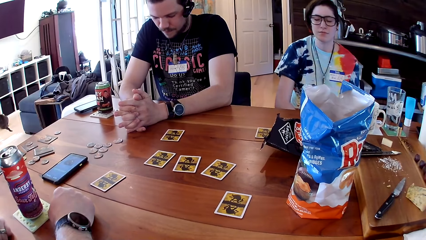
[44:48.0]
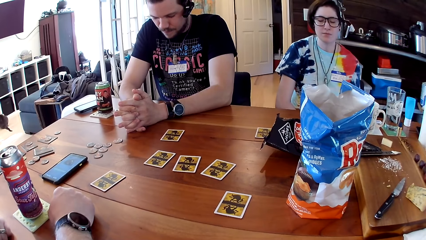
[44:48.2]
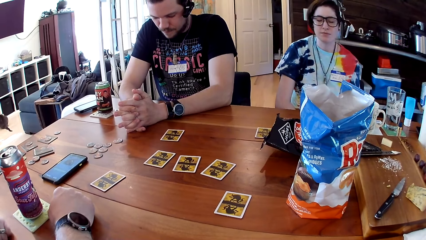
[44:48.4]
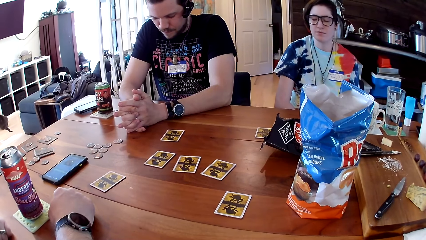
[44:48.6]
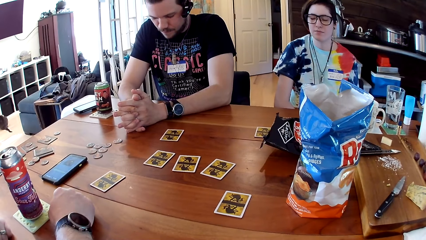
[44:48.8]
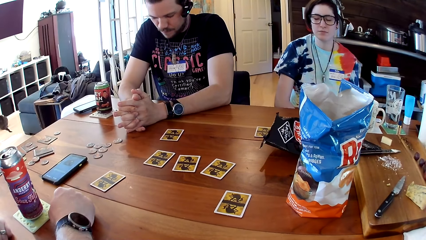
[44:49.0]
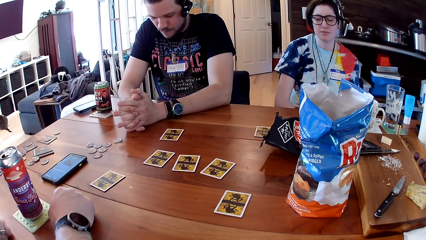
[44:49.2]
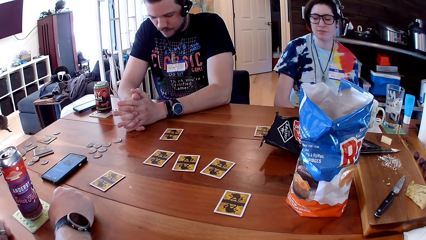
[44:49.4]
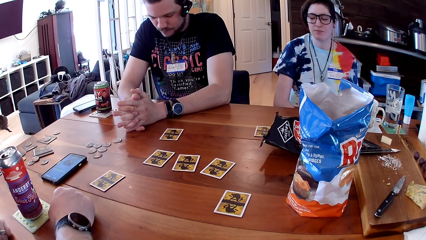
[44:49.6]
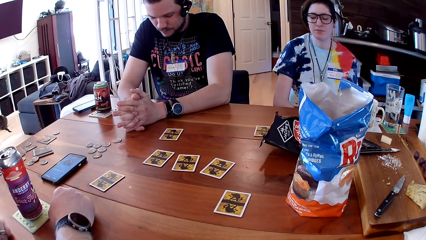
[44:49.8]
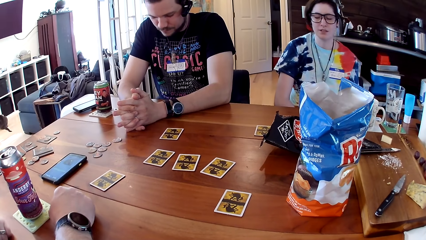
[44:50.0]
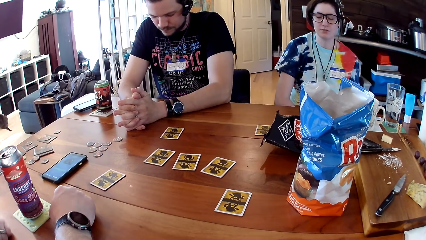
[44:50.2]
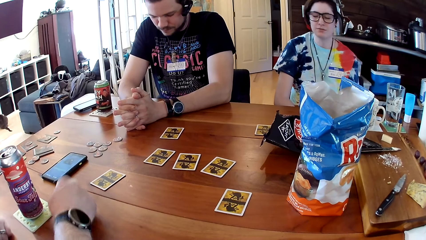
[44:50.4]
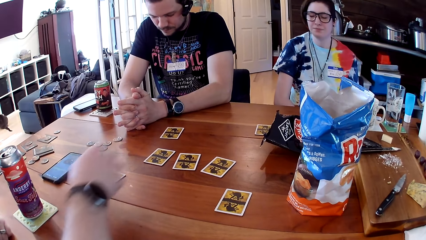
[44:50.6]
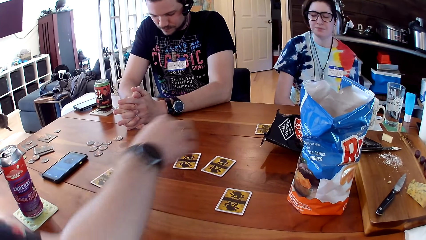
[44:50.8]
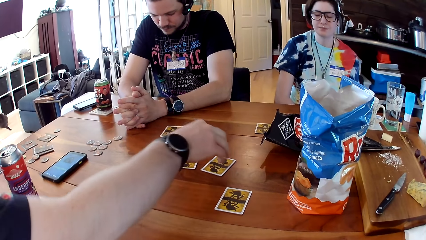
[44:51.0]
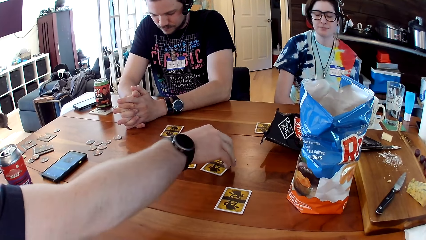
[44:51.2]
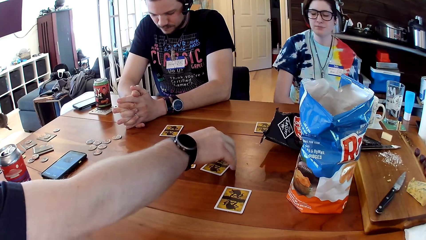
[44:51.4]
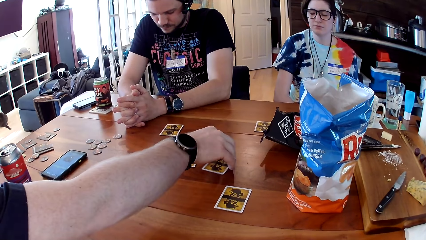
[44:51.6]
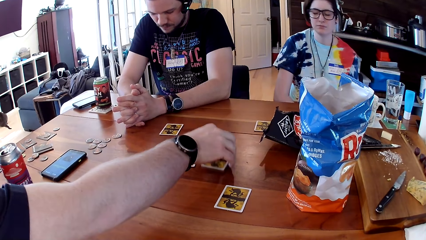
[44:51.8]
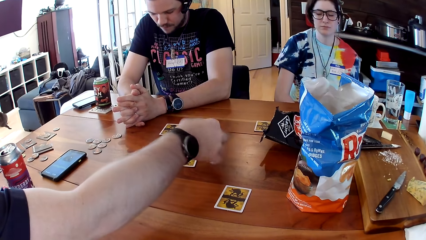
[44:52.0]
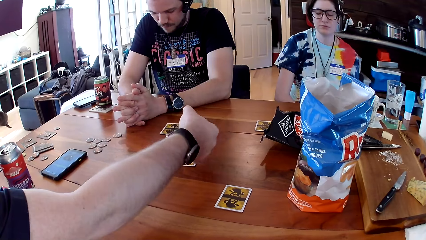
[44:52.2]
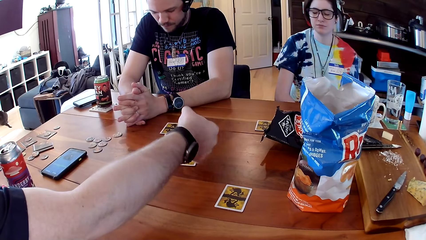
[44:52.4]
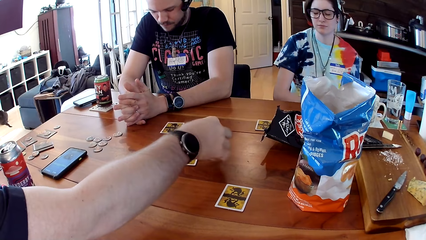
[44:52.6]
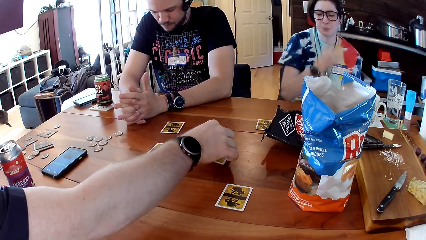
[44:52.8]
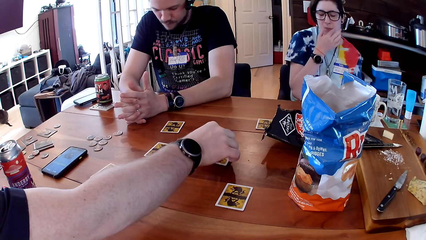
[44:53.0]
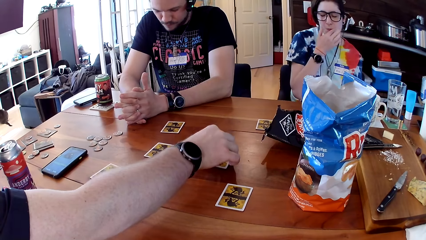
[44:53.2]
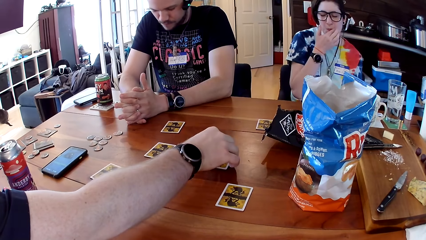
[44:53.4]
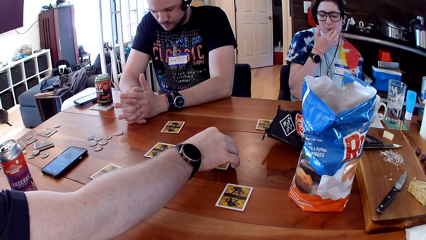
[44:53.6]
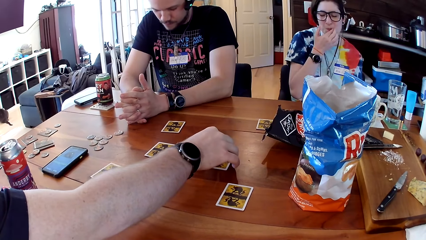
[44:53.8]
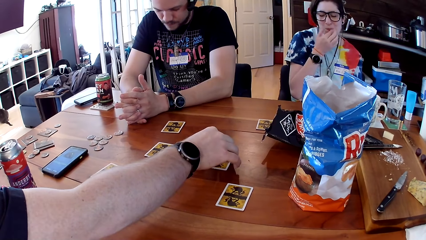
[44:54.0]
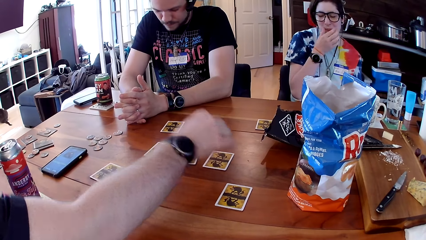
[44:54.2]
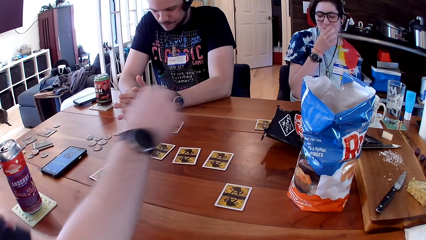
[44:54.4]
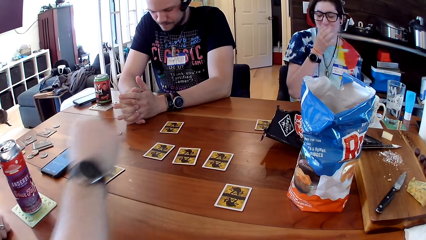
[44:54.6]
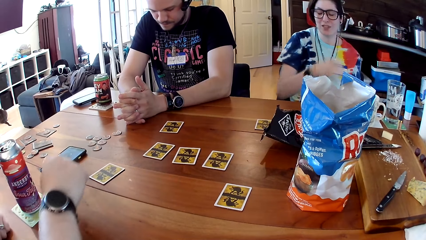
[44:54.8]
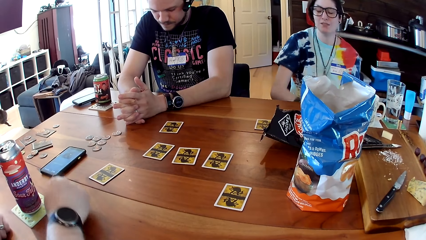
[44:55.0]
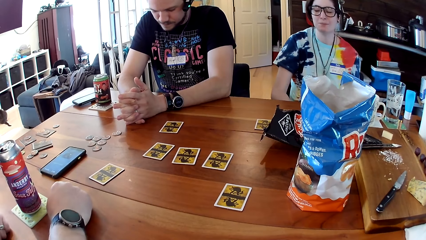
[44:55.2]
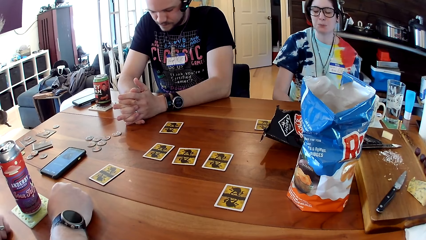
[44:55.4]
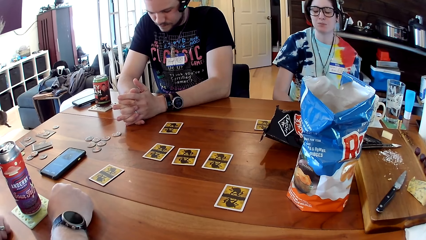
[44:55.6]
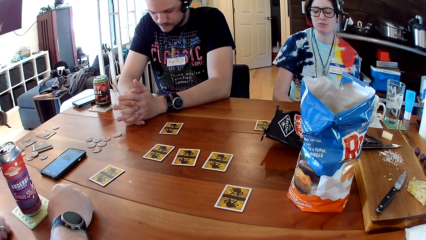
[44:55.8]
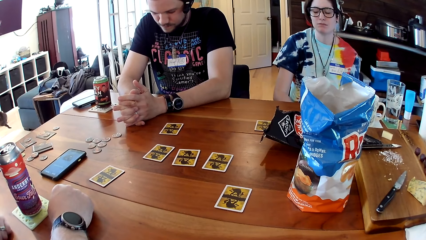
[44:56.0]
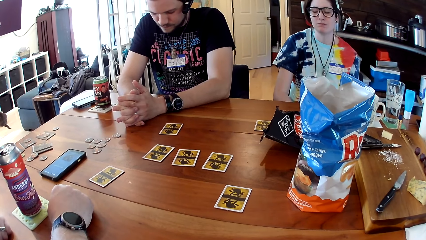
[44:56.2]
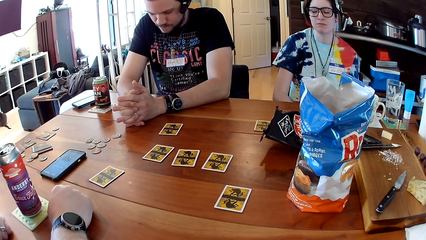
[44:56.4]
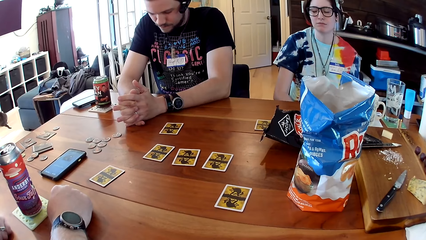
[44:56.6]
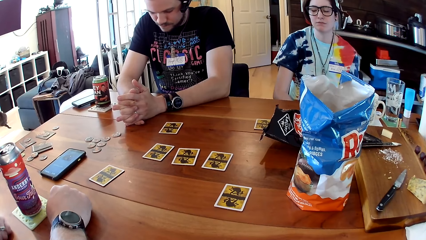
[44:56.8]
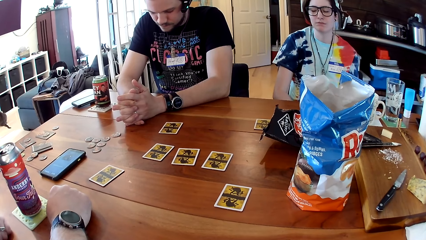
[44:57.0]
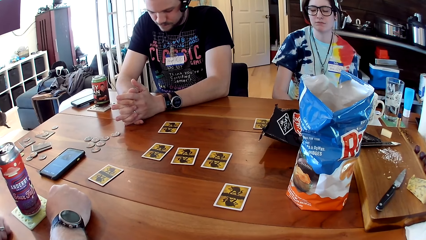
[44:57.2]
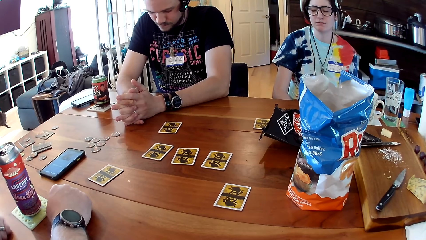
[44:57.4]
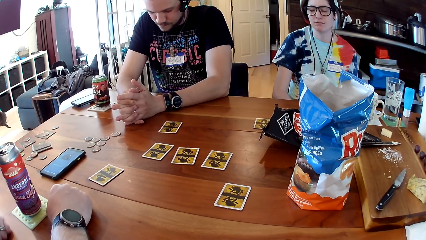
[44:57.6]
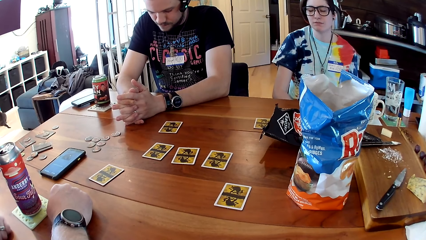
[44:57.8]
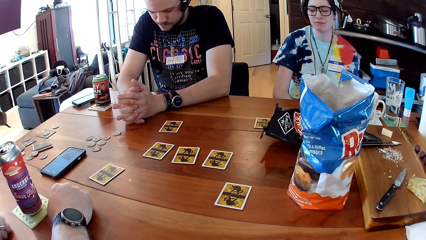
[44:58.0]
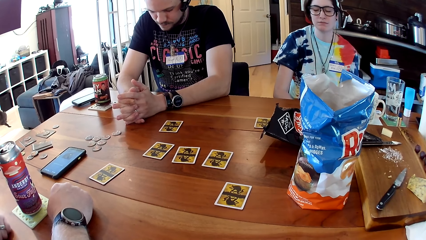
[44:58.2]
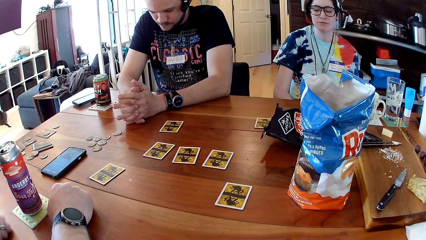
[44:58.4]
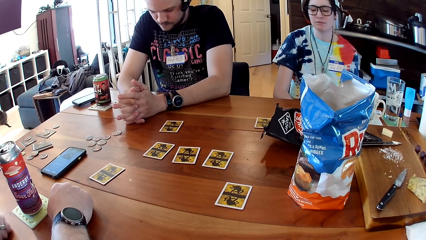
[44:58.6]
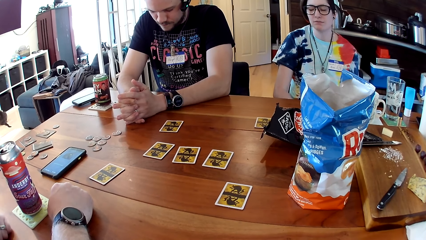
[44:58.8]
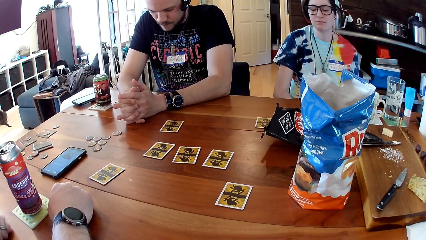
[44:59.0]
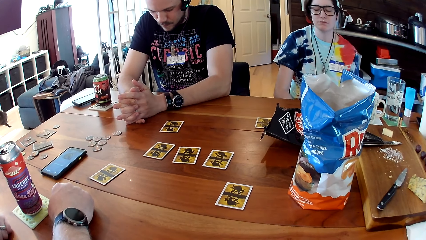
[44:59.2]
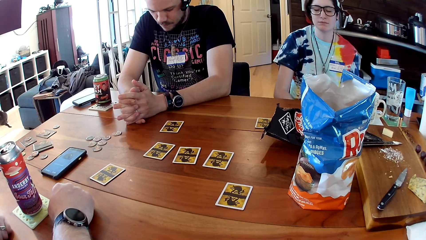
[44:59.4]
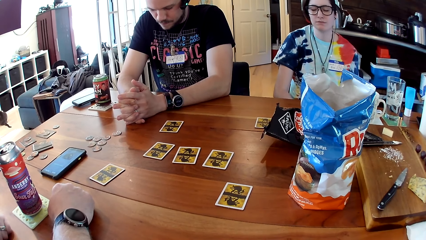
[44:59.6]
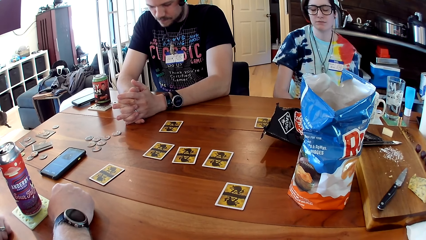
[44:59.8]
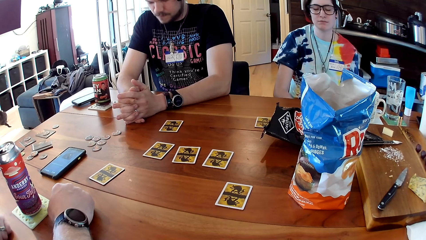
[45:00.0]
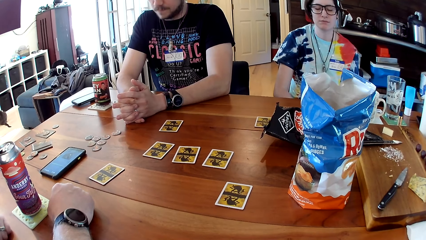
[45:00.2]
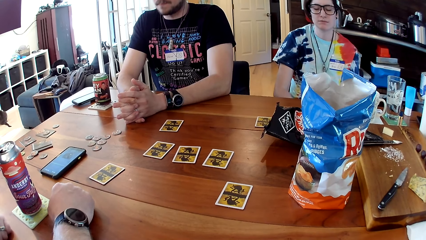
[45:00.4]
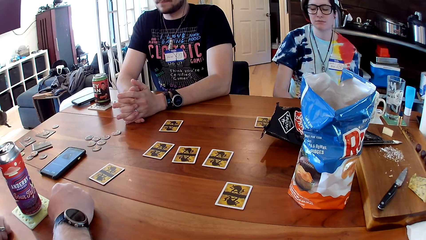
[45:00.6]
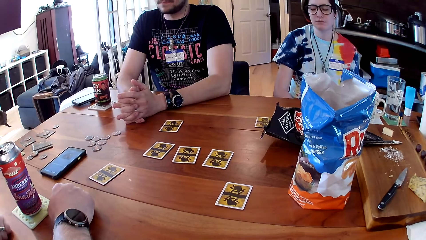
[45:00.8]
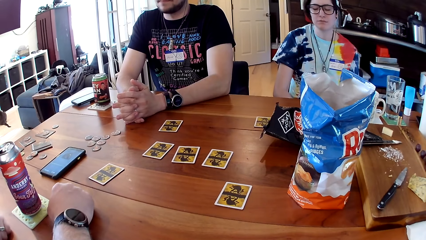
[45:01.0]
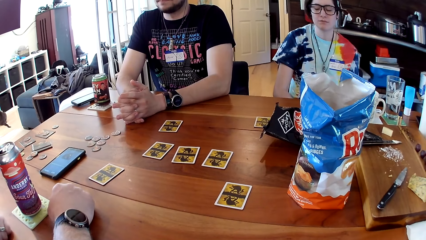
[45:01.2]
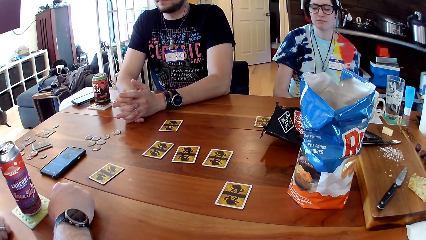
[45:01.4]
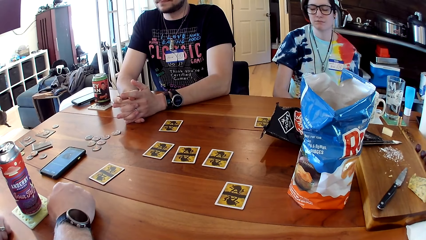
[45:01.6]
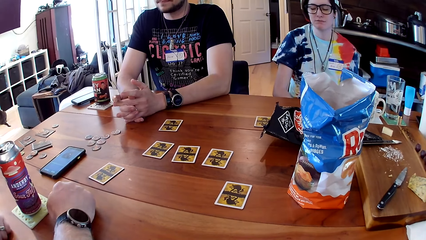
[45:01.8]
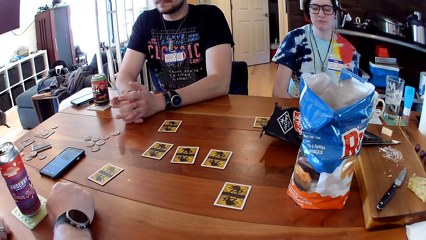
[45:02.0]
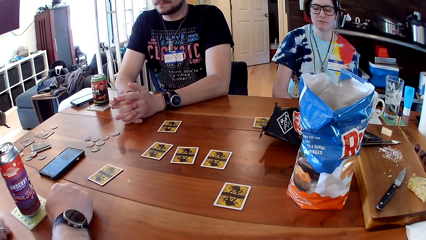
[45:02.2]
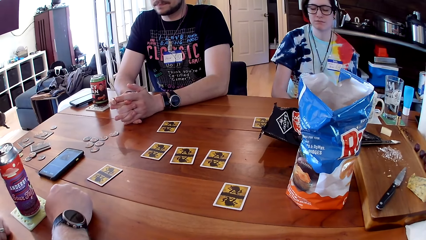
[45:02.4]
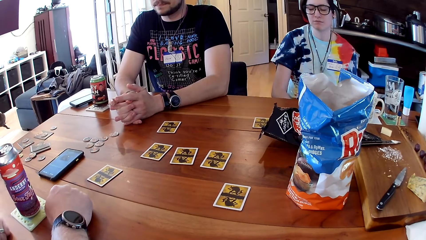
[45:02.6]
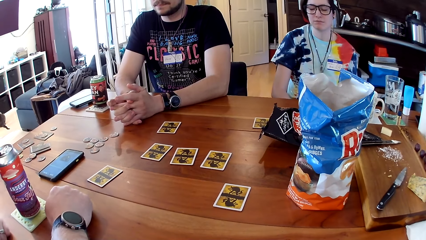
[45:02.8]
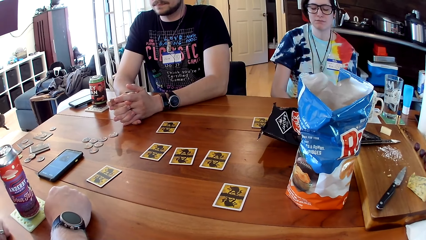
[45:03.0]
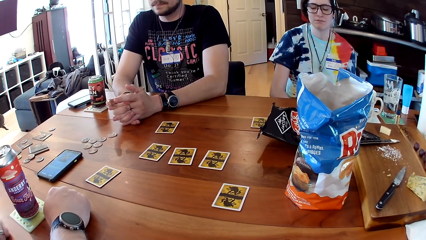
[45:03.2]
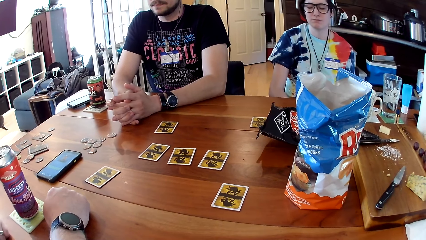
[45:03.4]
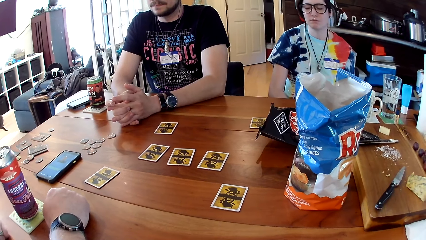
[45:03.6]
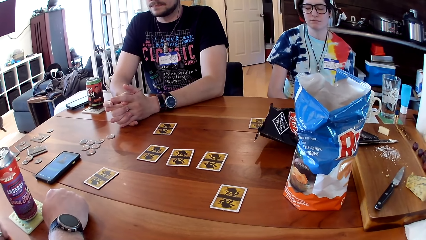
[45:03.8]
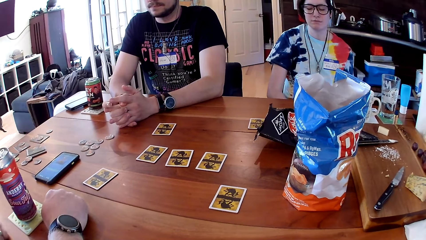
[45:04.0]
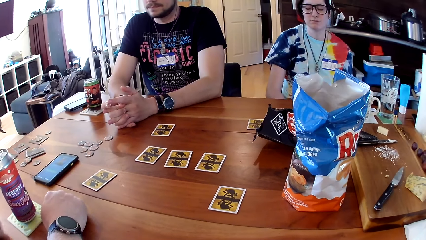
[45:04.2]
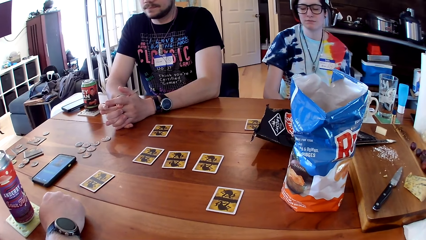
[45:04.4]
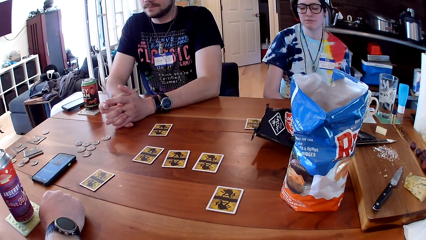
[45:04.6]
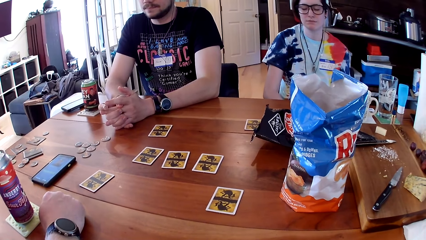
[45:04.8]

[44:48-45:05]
A man takes the card from the table with his right hand and drops the card on the table with his right hand. The camera wearer listens to the audio on the phone.
